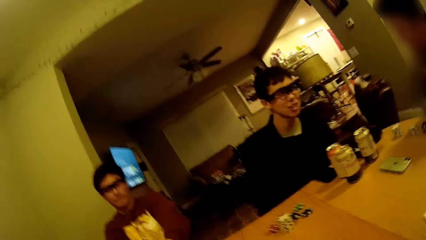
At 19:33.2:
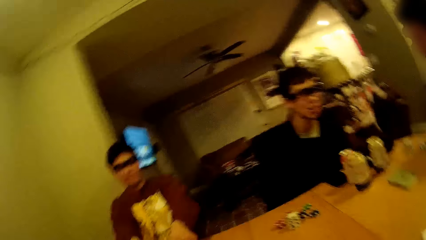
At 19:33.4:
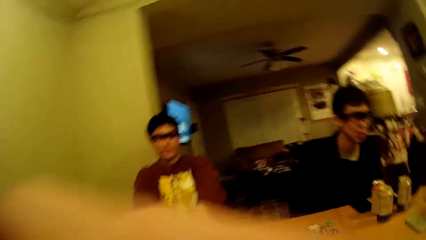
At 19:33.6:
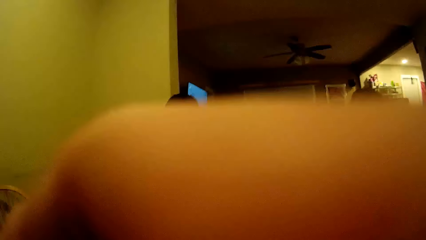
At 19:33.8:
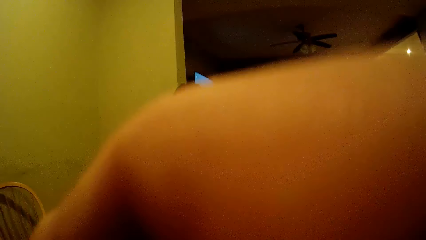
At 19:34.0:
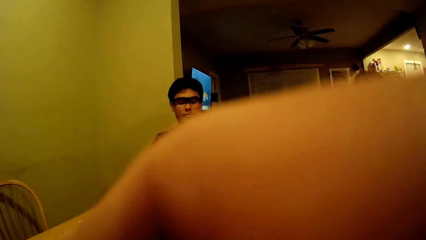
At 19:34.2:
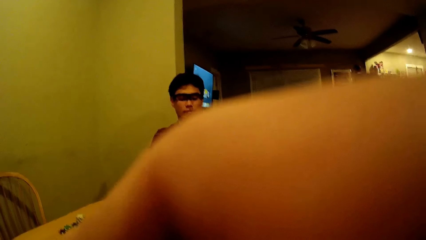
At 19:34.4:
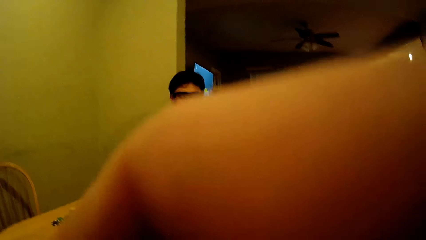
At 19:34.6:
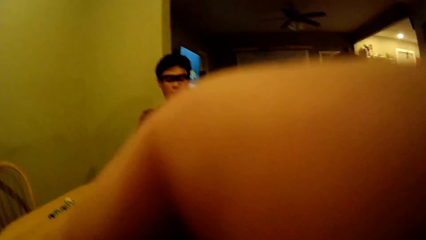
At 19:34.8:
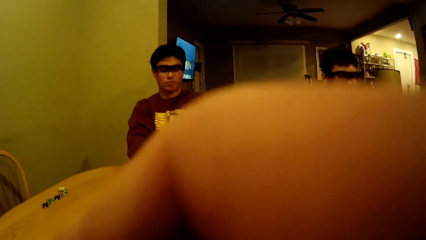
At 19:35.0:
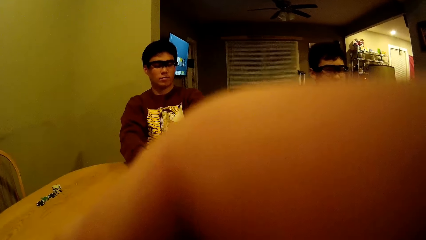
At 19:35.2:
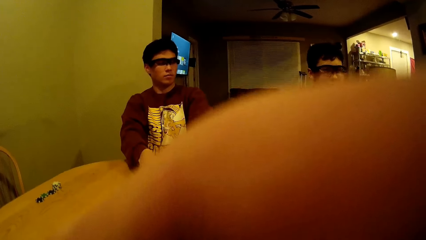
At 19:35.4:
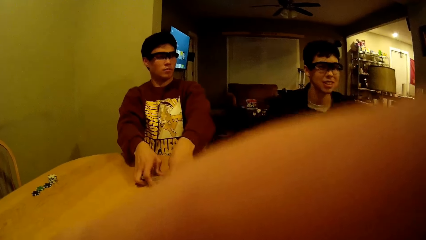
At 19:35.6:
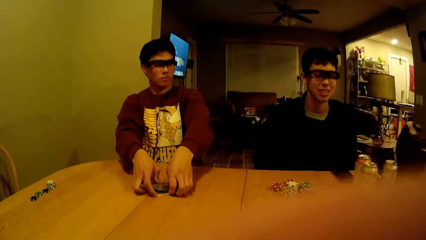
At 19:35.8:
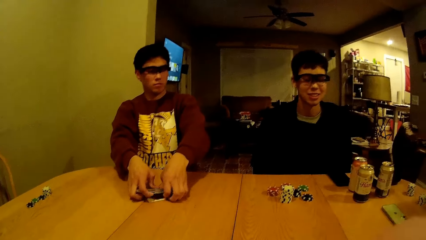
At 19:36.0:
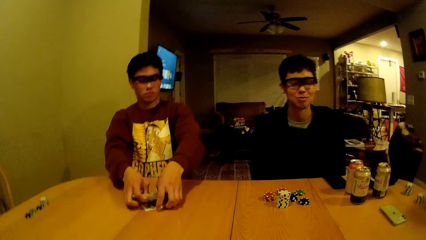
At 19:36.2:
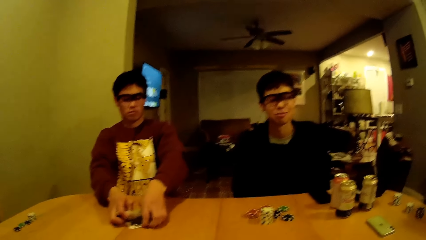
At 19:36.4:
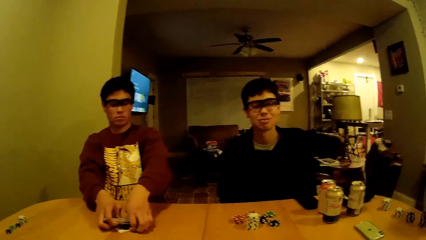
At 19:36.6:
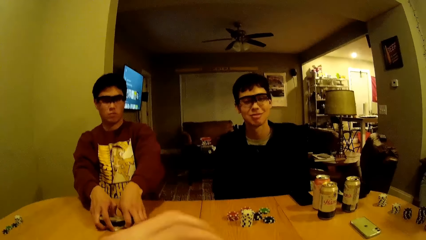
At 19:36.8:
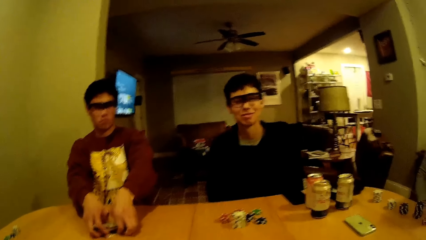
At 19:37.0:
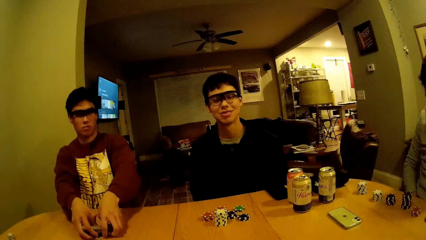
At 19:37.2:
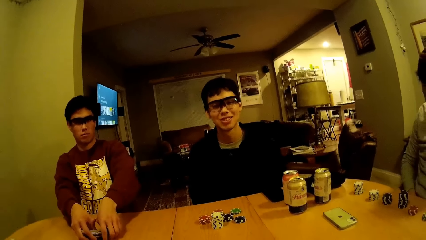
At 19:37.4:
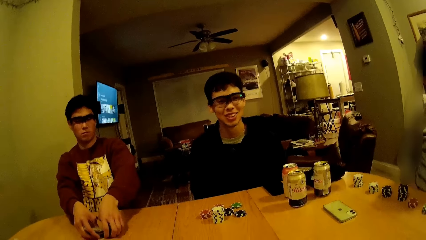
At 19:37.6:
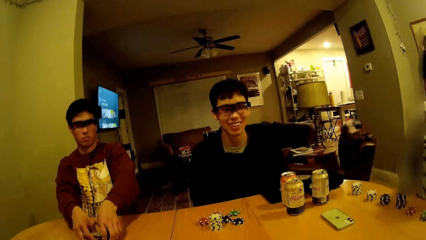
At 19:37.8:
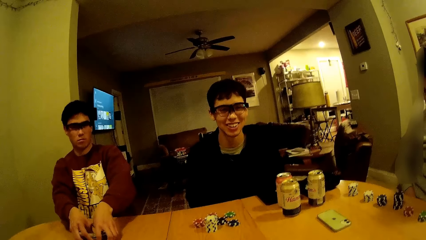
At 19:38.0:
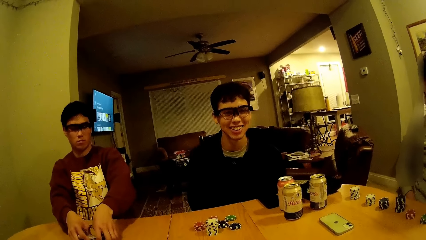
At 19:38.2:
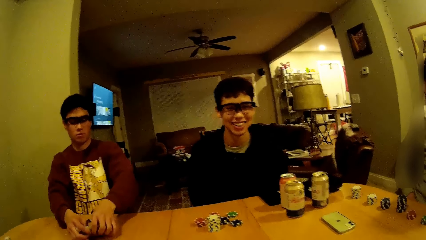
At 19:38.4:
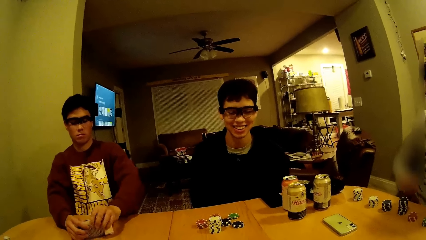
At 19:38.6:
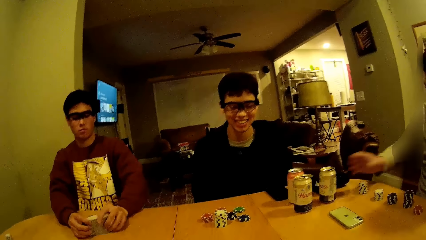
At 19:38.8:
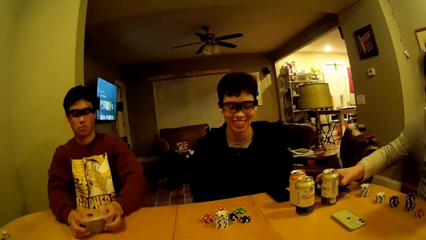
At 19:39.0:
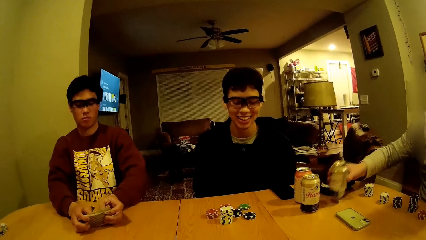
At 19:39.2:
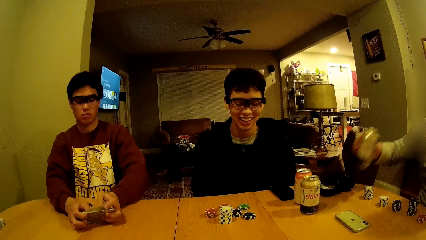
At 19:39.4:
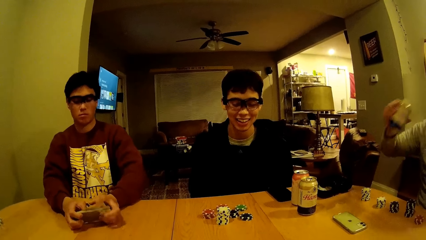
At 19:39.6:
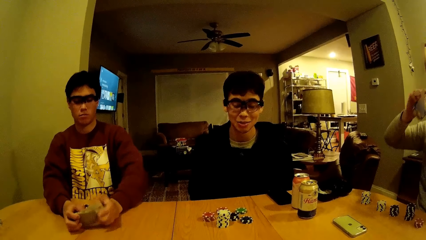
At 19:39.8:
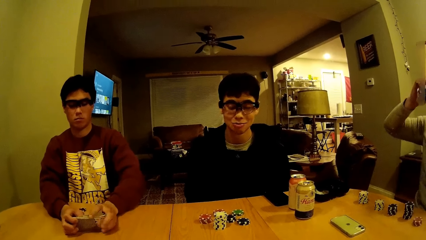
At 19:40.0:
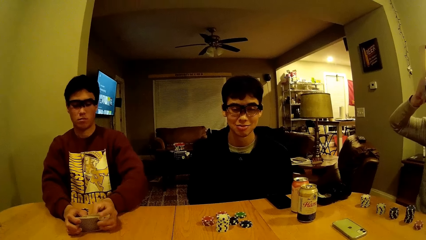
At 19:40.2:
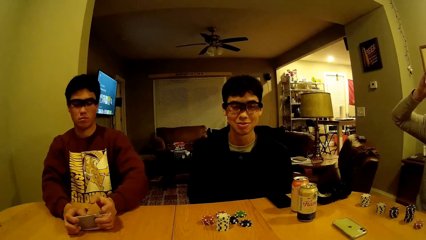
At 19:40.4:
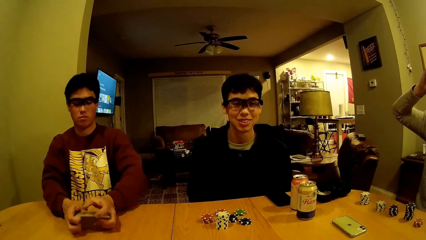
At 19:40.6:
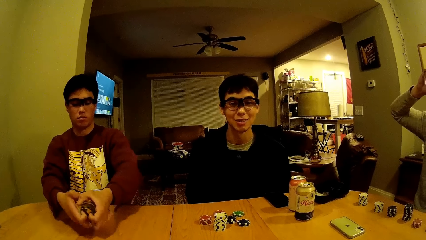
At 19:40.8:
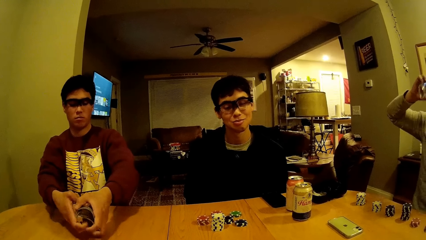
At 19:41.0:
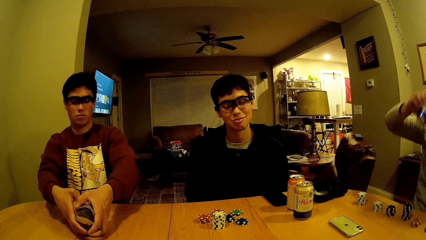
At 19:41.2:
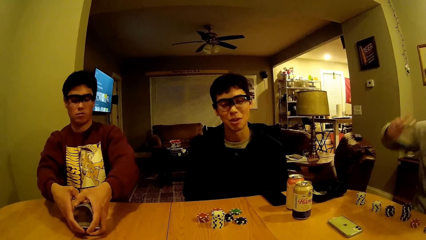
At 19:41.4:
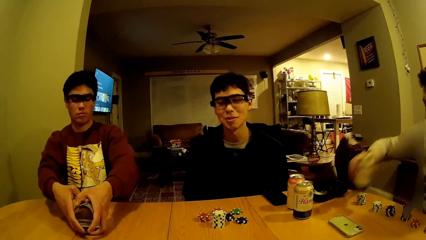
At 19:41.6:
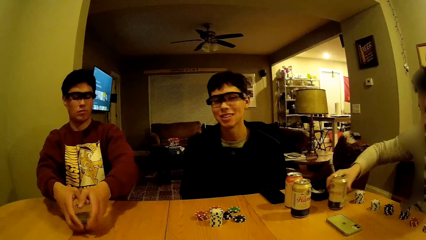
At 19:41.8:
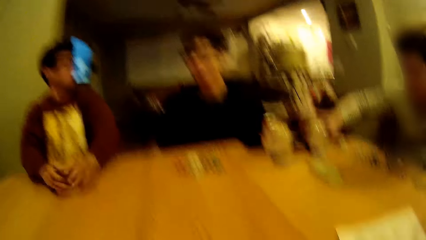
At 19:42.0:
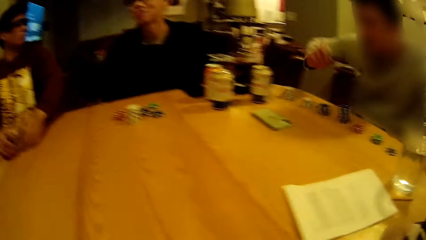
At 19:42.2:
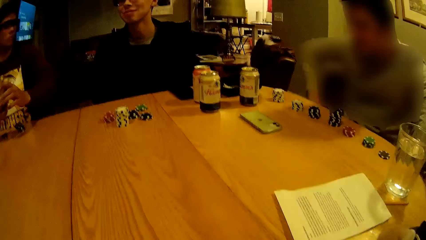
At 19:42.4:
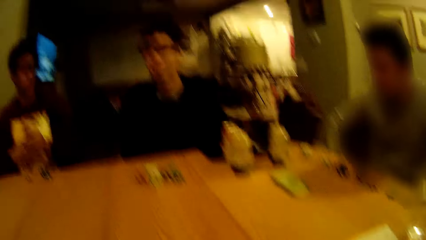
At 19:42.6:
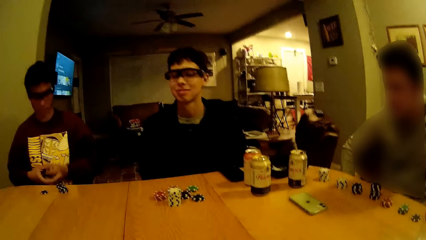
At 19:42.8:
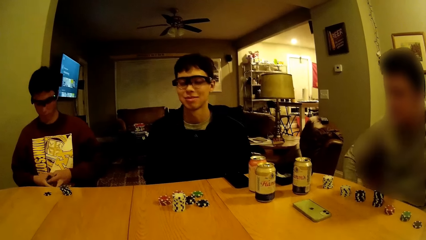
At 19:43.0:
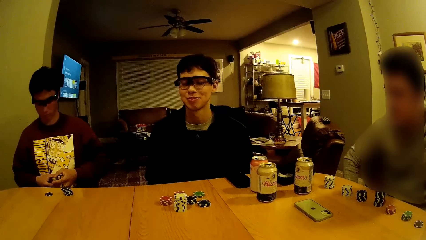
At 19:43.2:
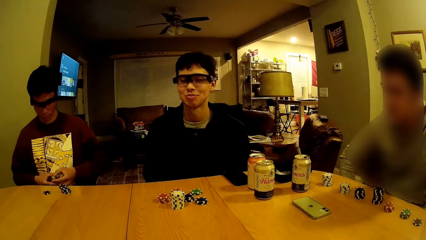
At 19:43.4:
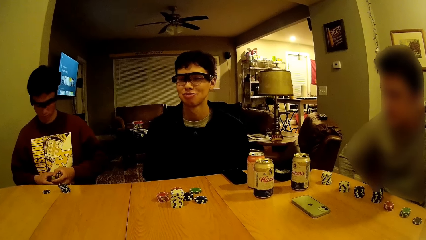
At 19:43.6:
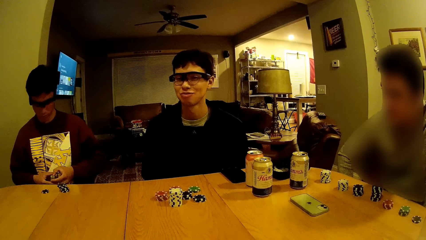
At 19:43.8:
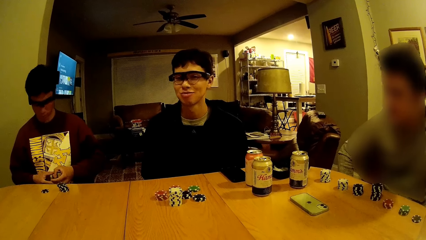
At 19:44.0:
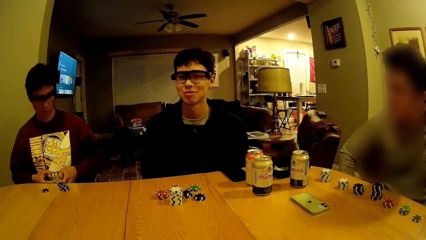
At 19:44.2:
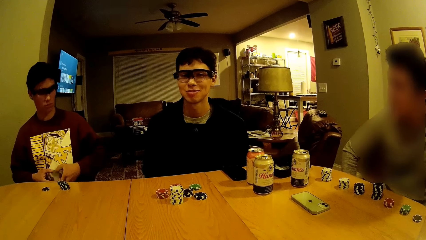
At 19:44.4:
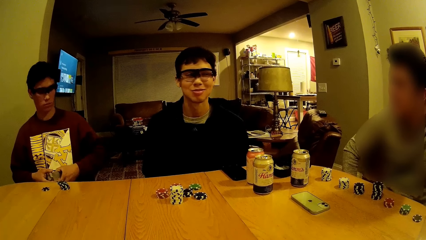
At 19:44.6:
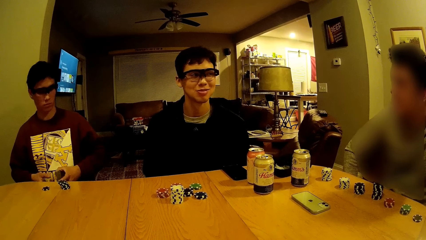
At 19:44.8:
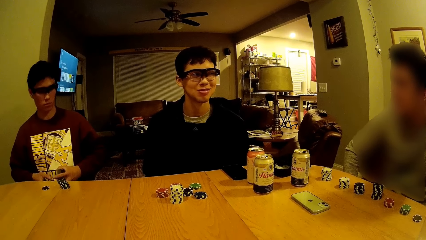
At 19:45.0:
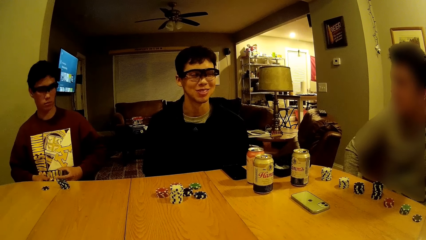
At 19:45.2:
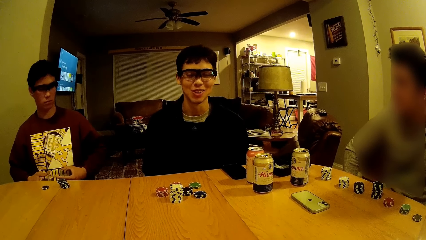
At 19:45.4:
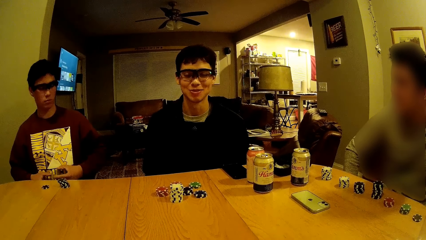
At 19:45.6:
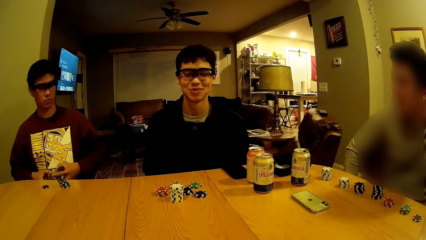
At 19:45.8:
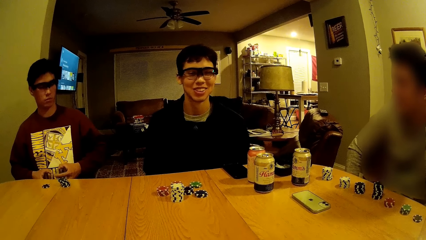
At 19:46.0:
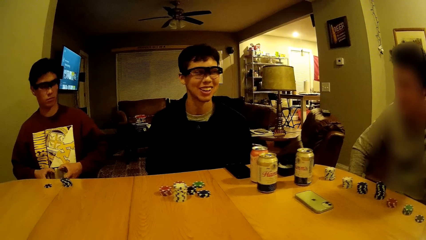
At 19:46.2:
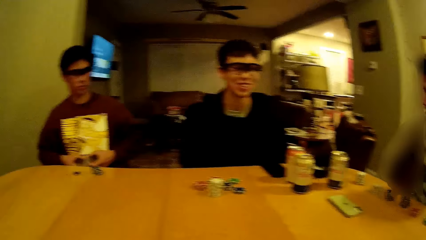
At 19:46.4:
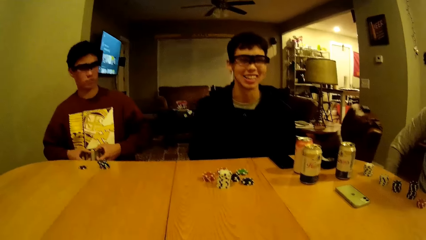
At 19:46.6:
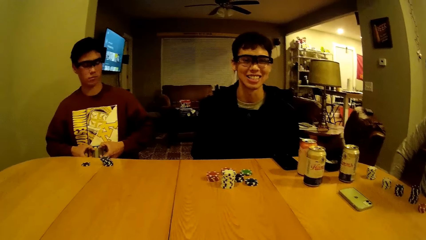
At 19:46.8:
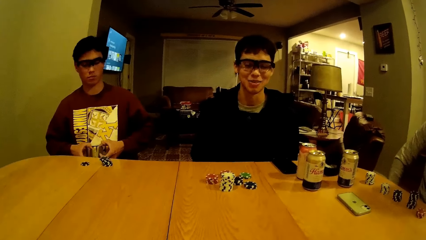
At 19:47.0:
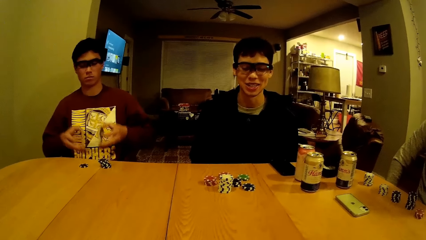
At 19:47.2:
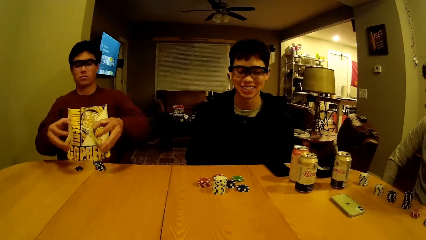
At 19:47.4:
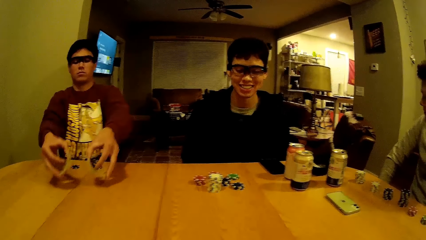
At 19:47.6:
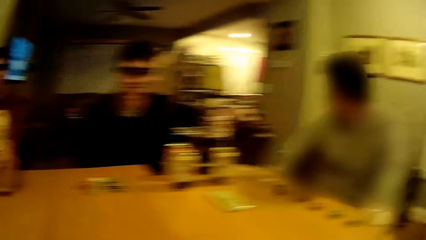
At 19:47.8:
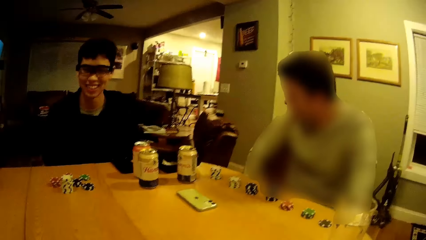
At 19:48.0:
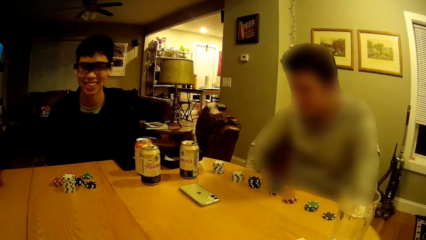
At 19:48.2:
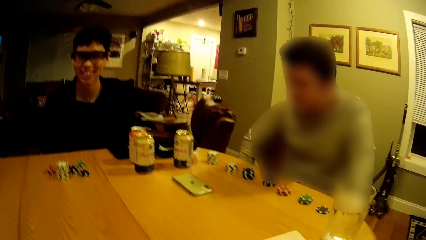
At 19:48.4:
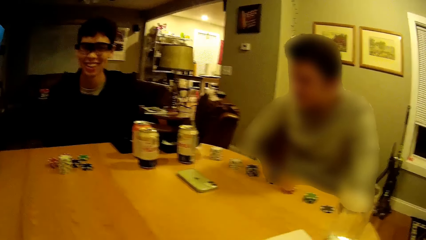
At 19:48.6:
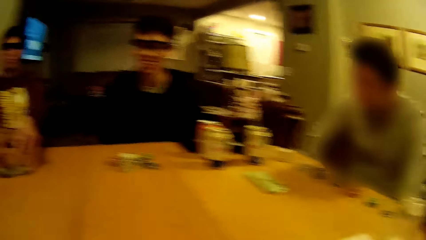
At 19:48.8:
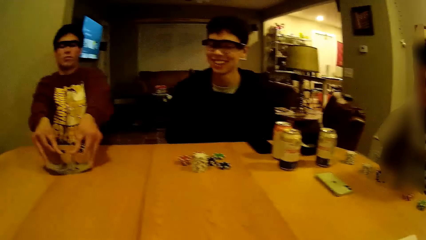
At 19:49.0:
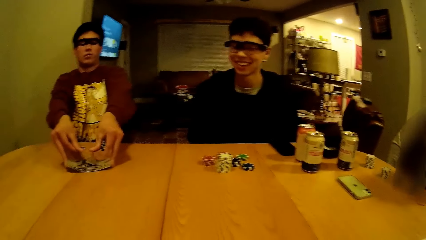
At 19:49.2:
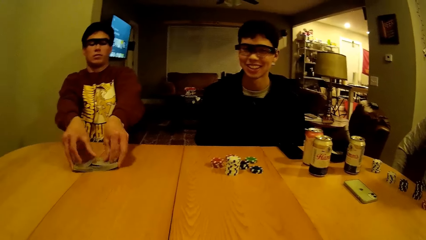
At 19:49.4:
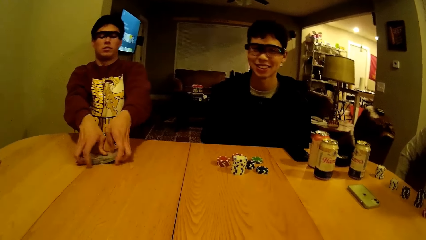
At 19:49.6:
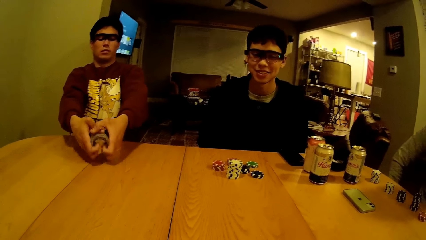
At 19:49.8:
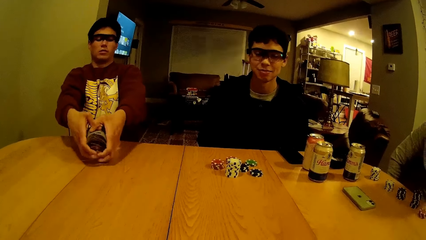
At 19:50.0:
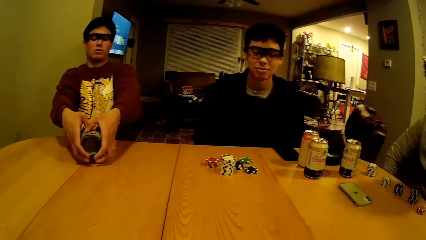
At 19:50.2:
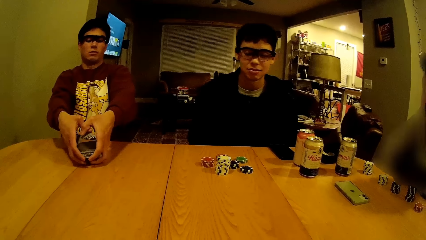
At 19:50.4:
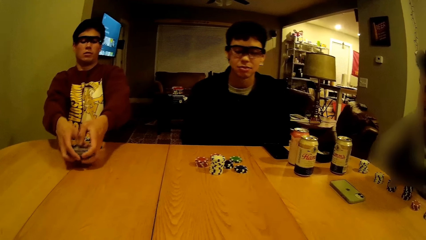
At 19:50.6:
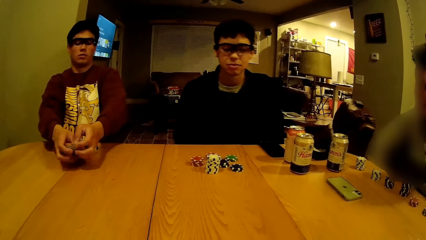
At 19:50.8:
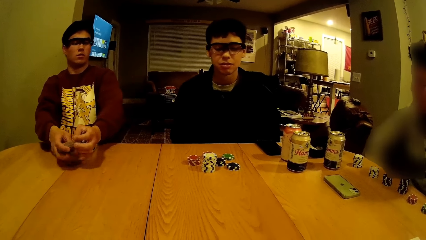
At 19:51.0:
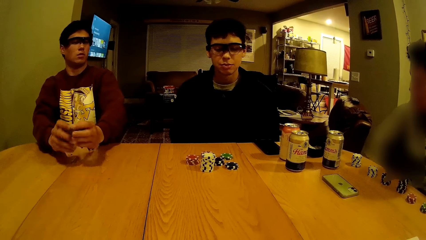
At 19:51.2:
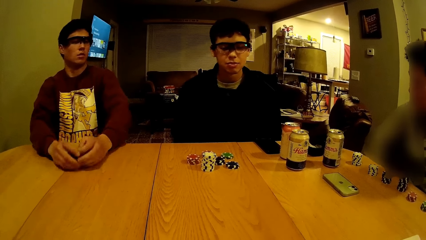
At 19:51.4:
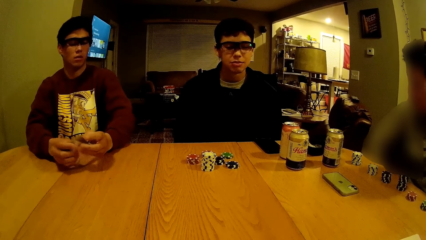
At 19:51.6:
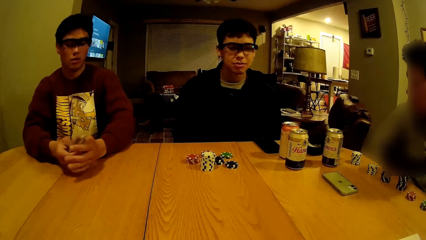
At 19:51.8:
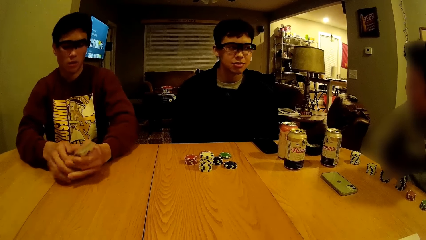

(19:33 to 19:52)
The camera wearer fixes the camera. They talk with a man. Another man lifts a can from the table with his right hand. The second man drinks something. A third man holds the cards. The second man drops the can in his right hand on the table. The third man holds the cards again. The third man places the cards on the table.
